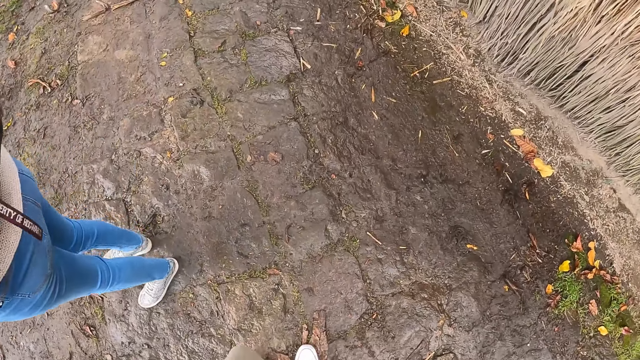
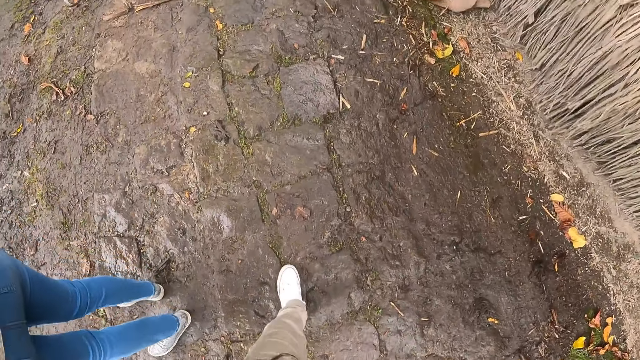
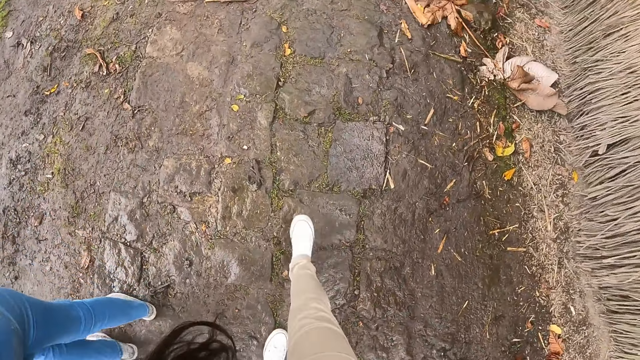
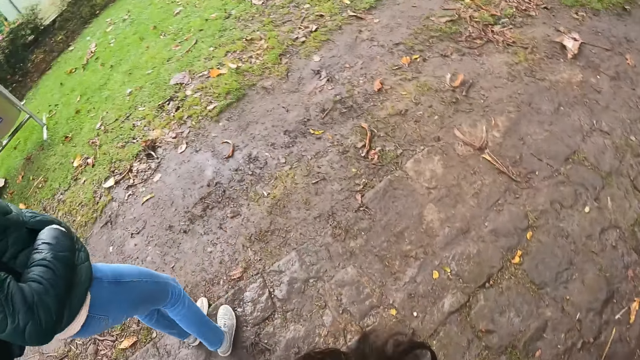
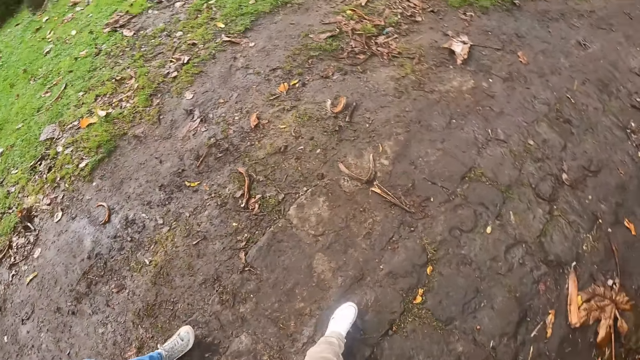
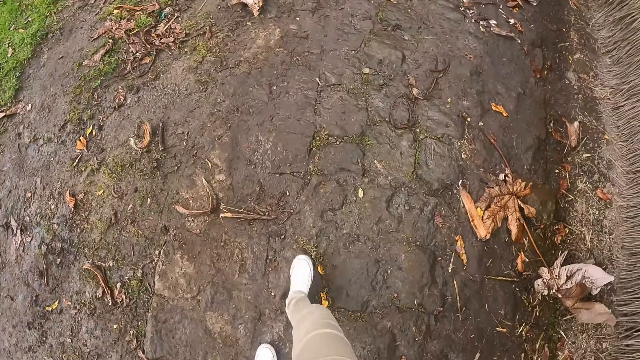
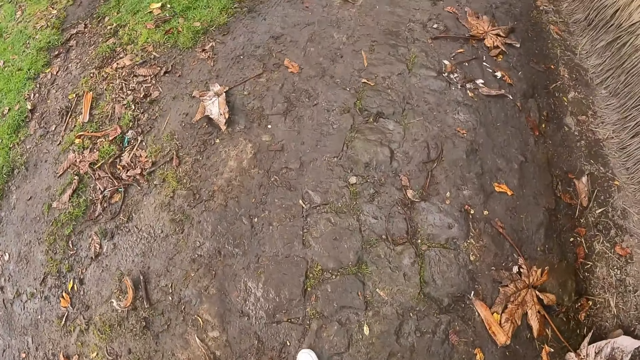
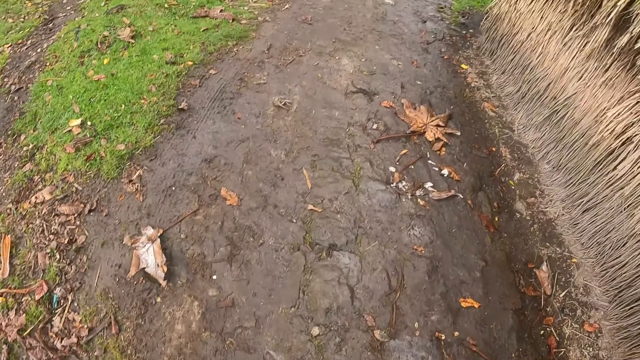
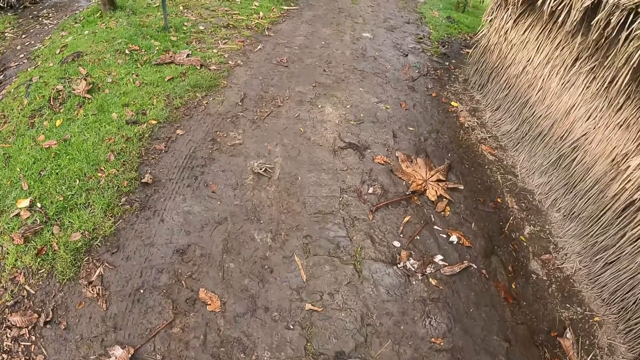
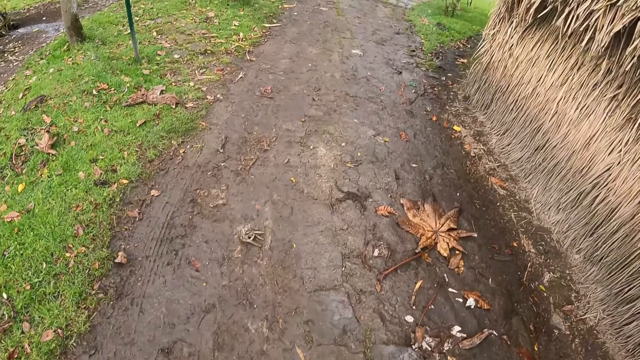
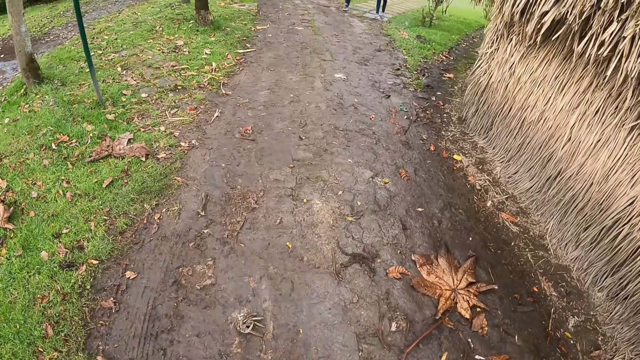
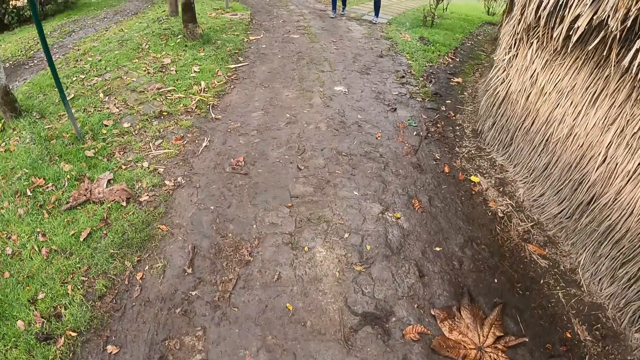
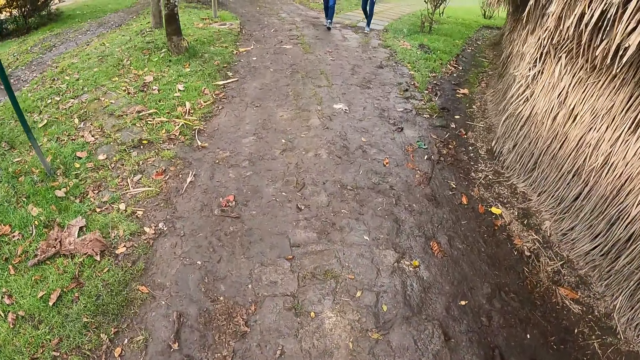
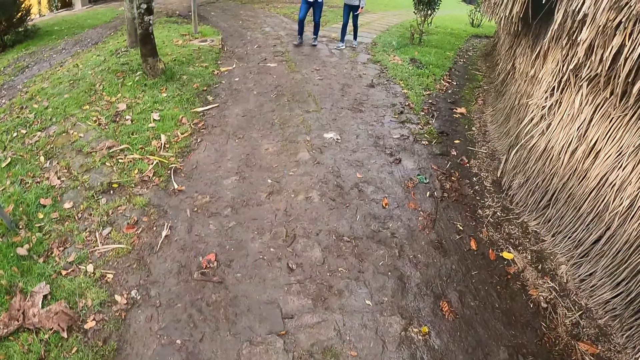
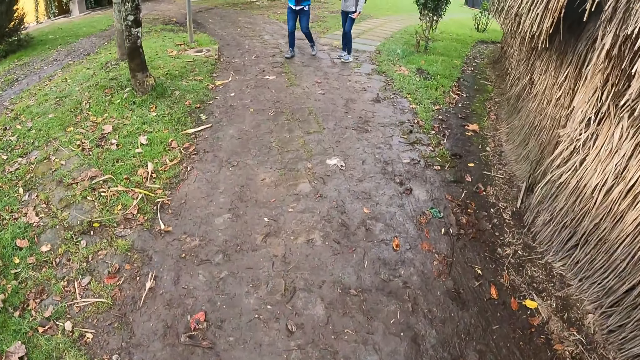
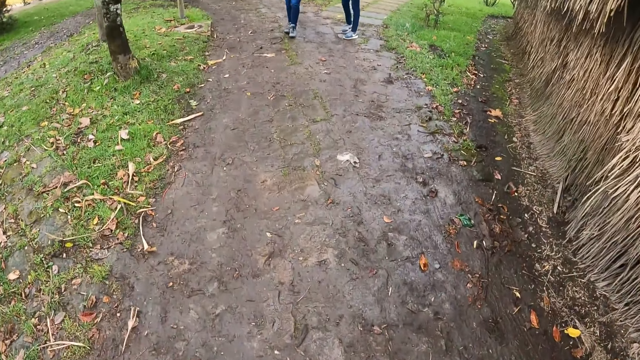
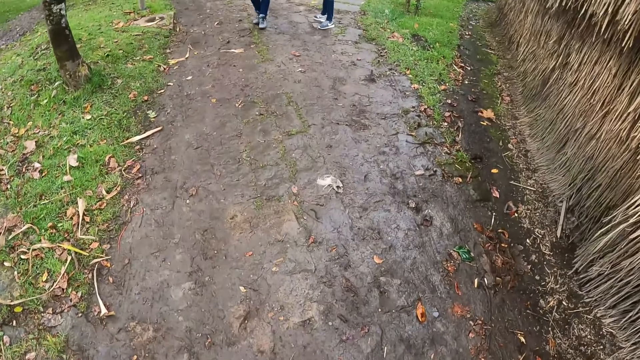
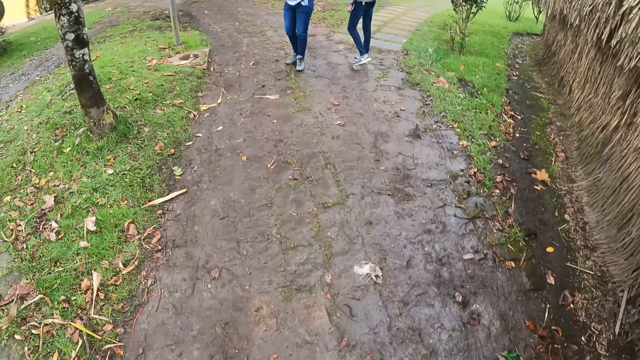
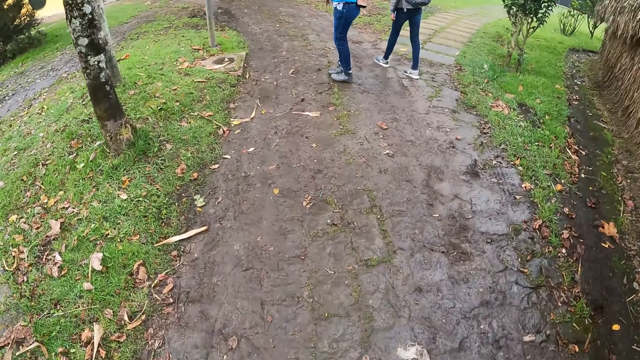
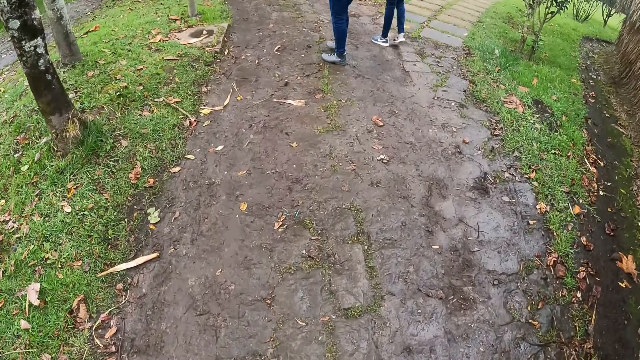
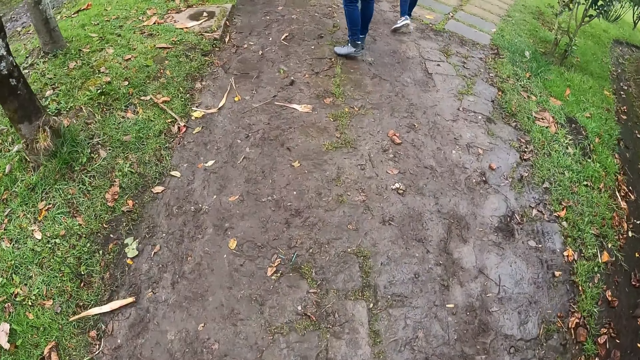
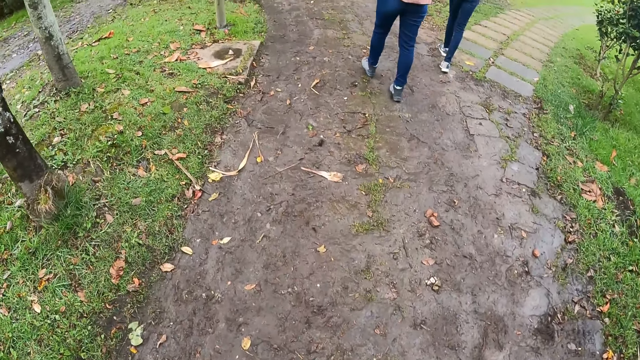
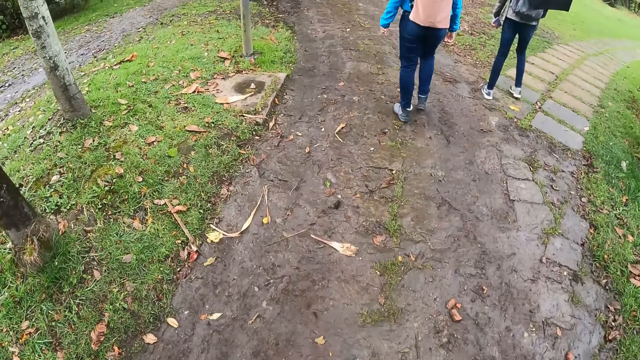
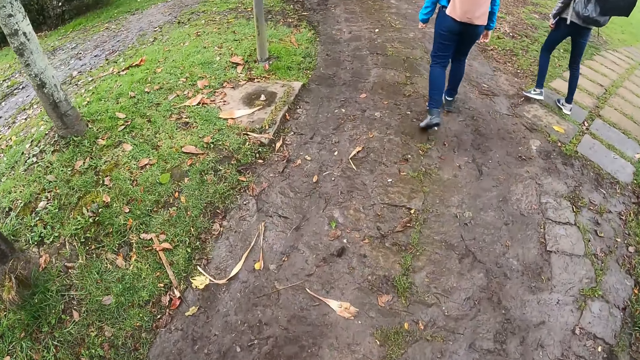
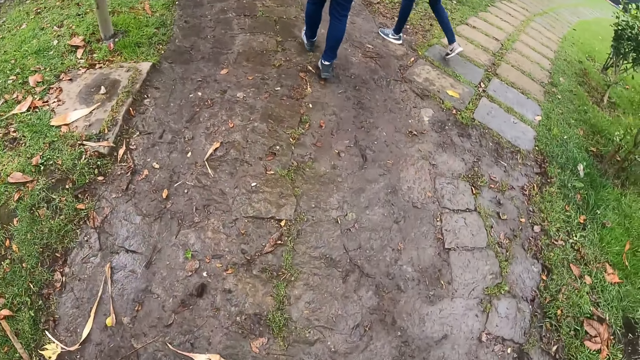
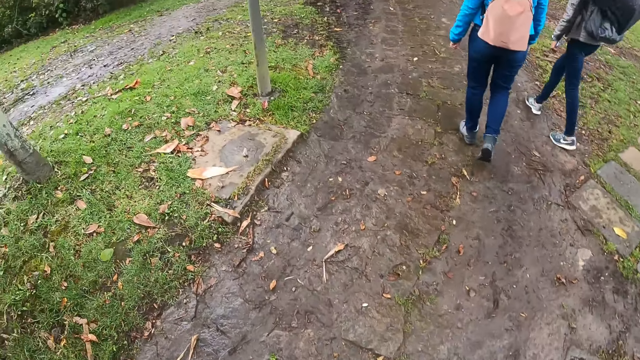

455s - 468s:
The camera wearer walks. They look around. They walk. They walk along the path in the garden.

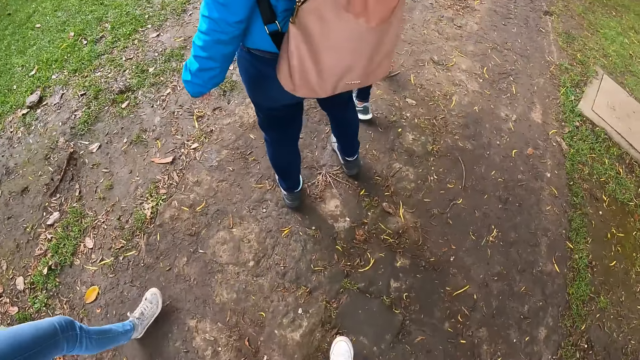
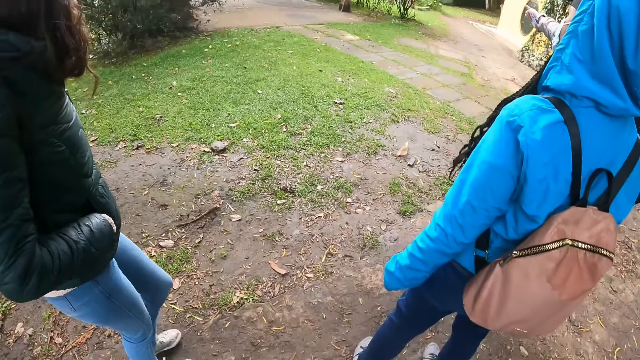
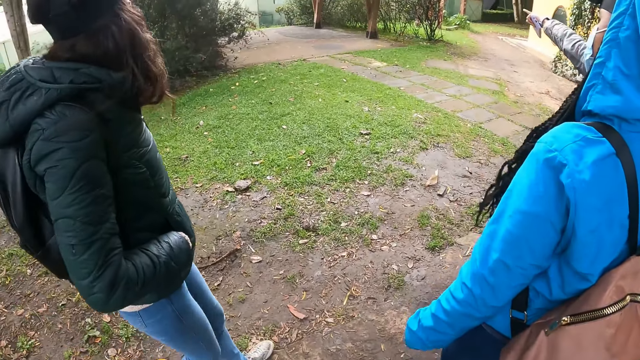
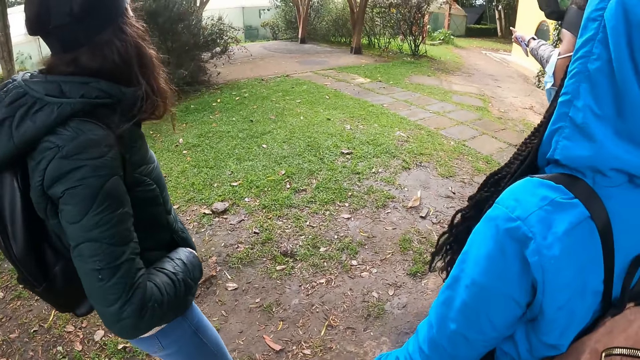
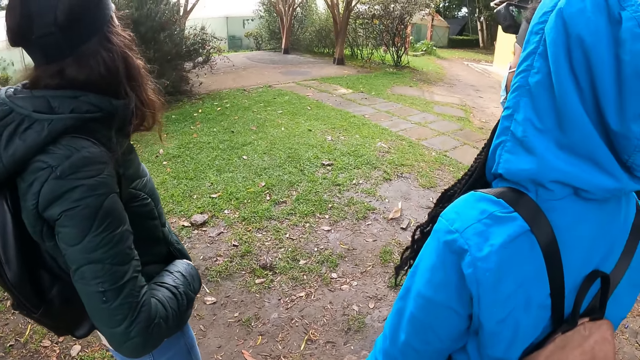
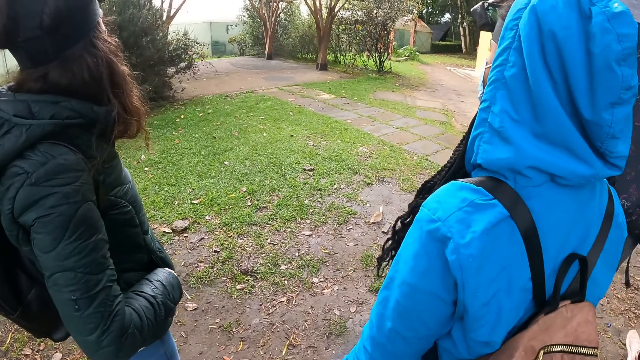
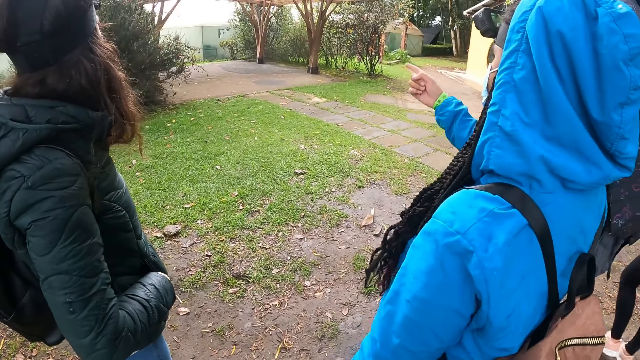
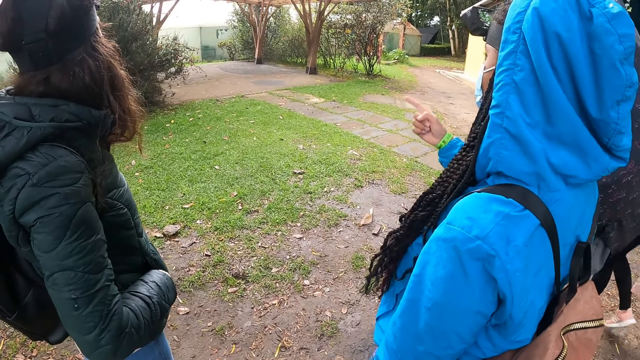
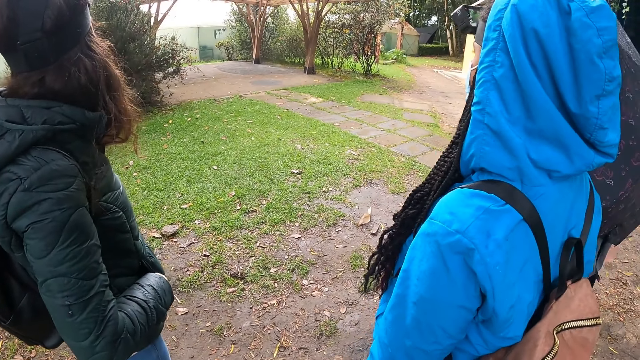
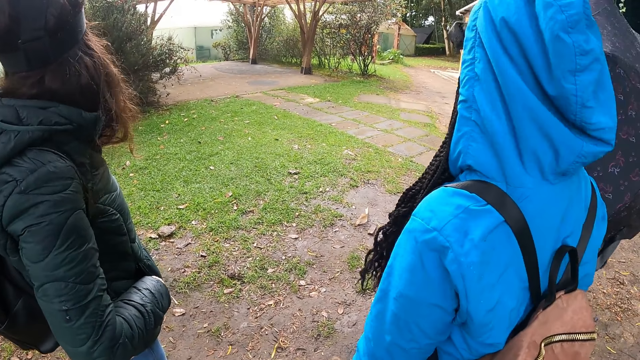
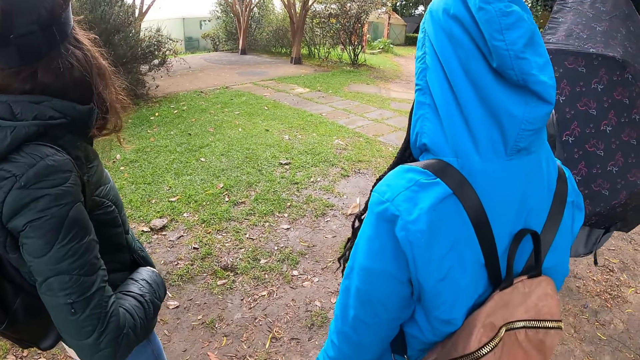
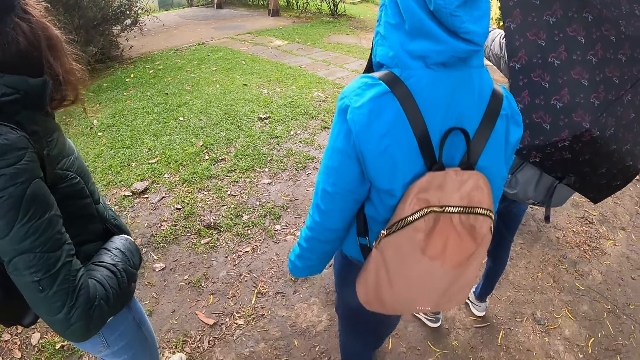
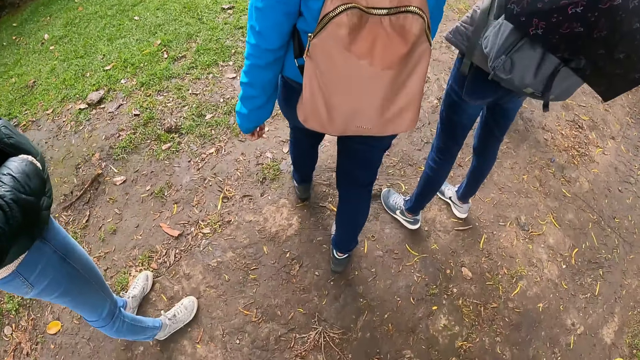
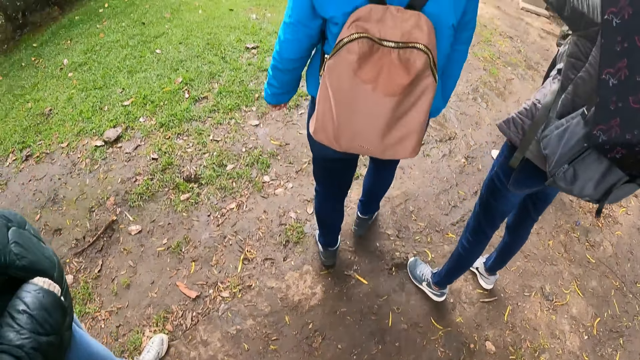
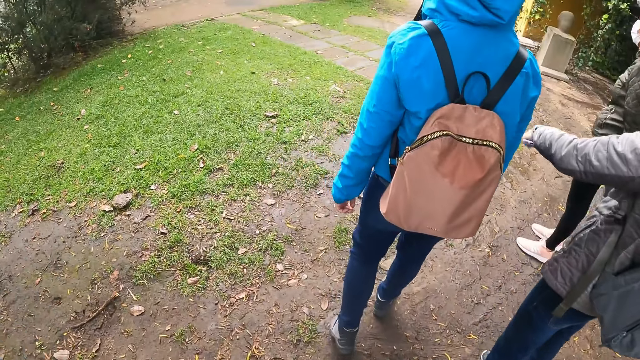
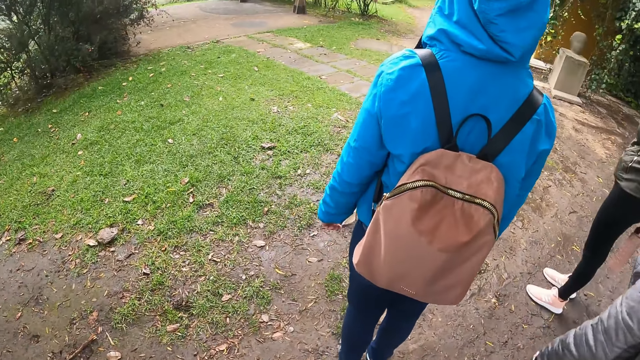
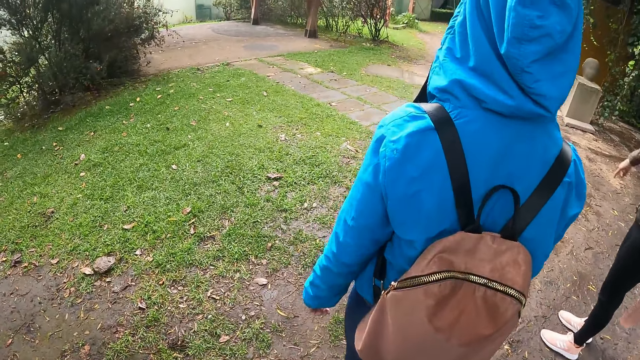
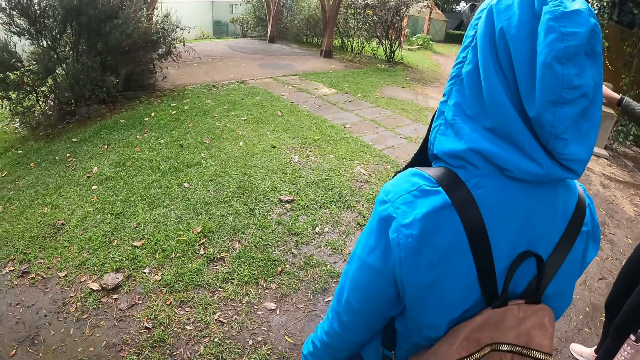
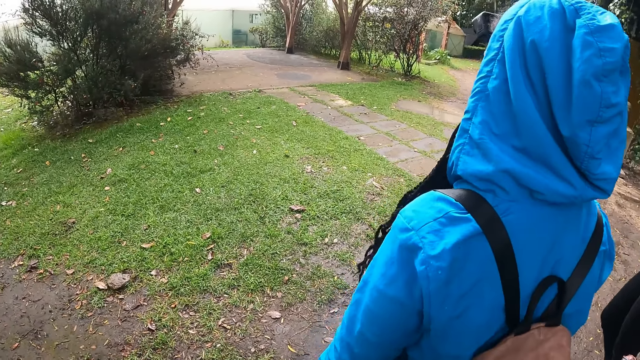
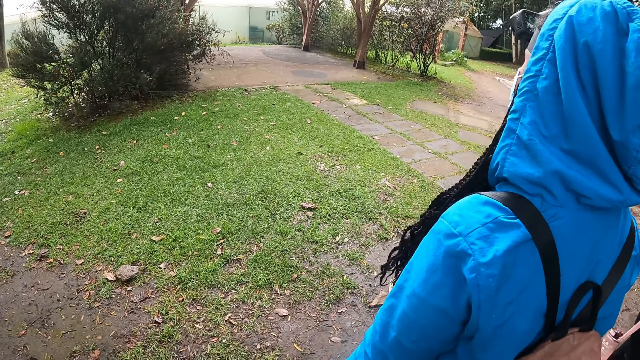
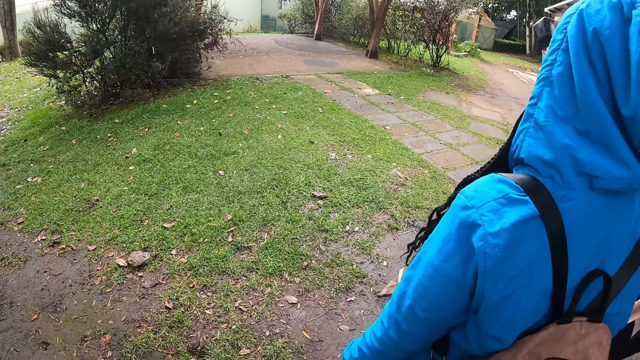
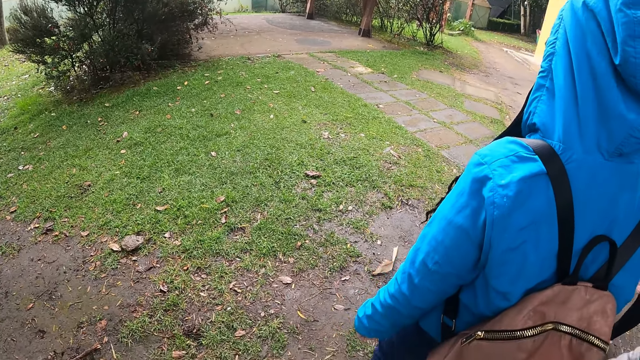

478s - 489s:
A lady points a finger. A woman interacts with another woman, a third woman, a fourth woman and the camera wearer. The lady drops down her hand. Another lady points a finger. The other lady drops down her hand. The first lady raises her hand. The first lady drops her hand. The camera wearer walks. The first lady lifts her hand and drops her hand. The camera wearer stretches their hand.
